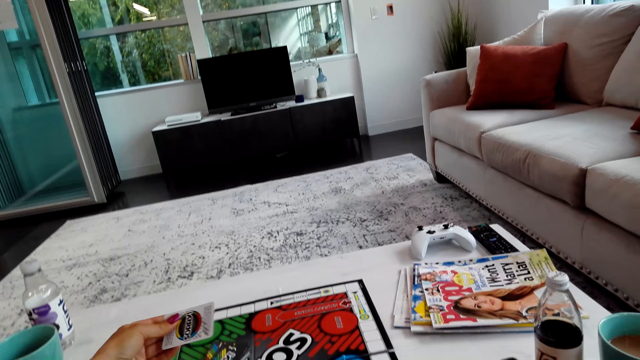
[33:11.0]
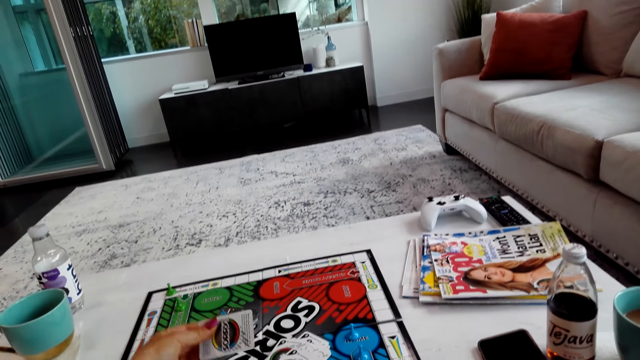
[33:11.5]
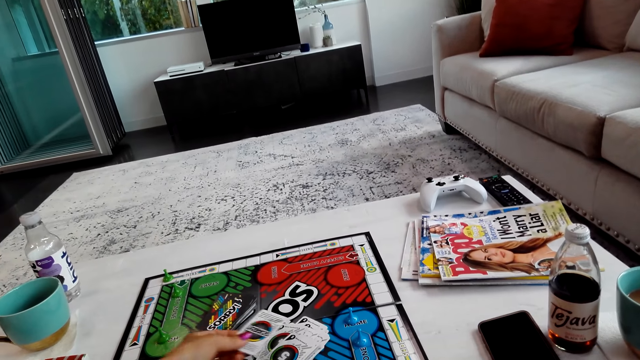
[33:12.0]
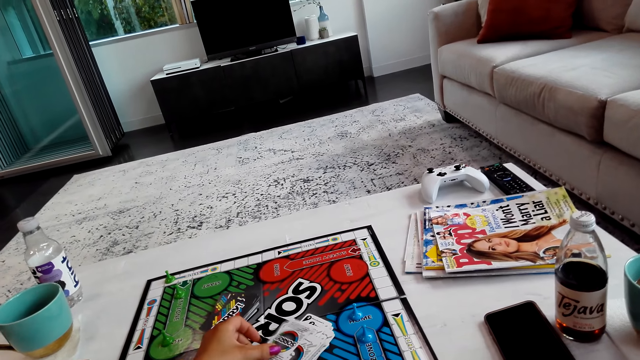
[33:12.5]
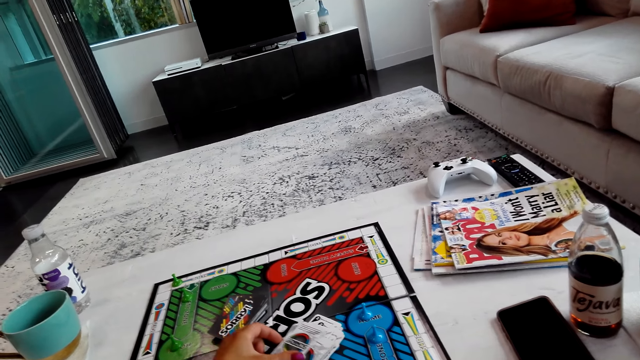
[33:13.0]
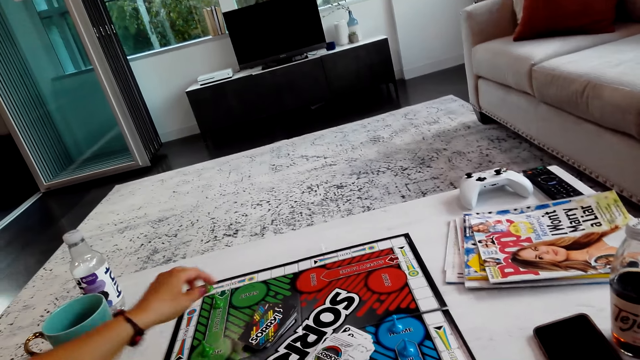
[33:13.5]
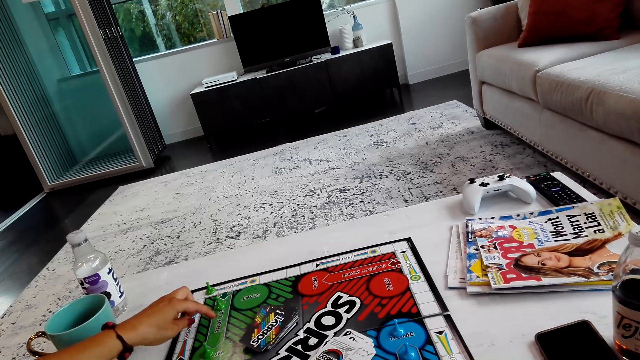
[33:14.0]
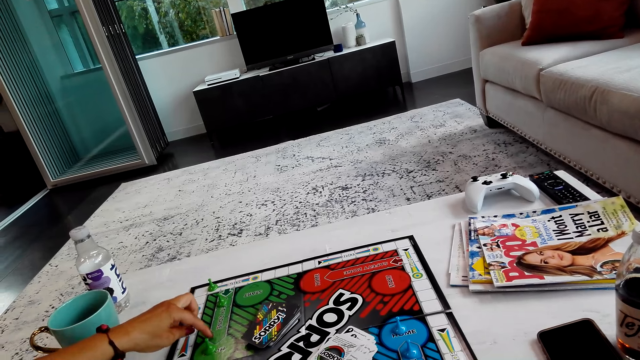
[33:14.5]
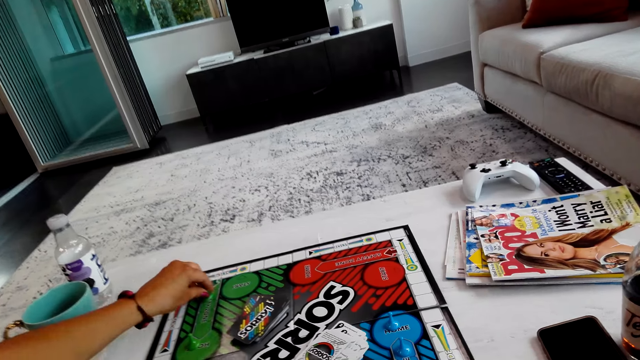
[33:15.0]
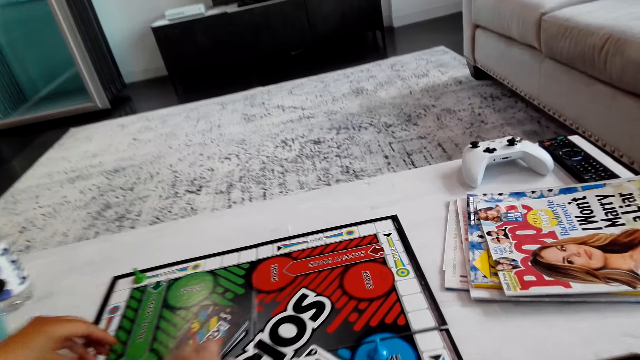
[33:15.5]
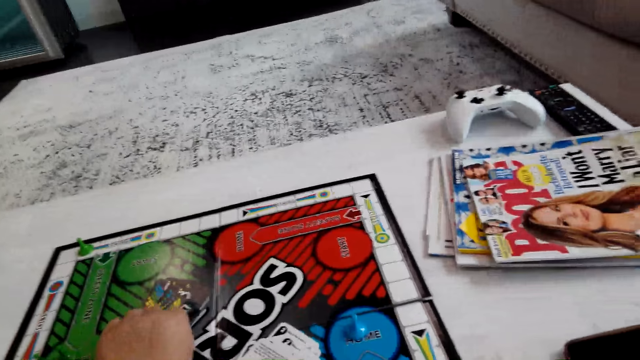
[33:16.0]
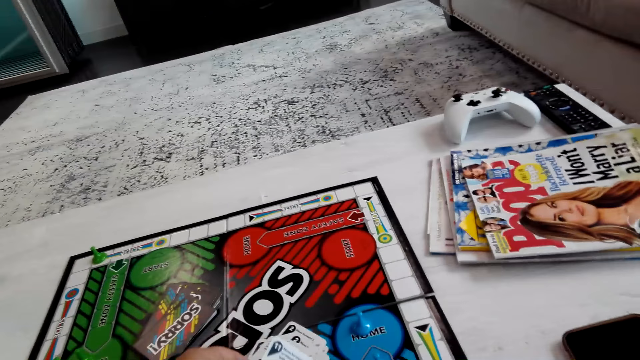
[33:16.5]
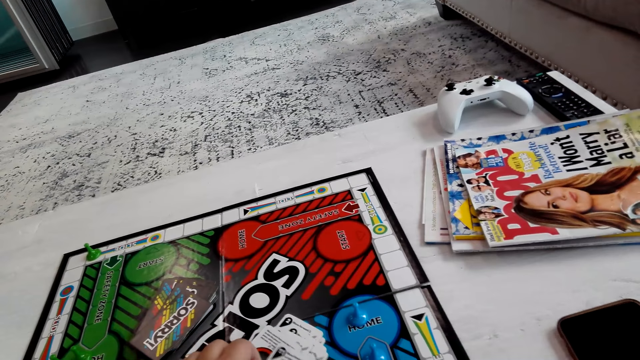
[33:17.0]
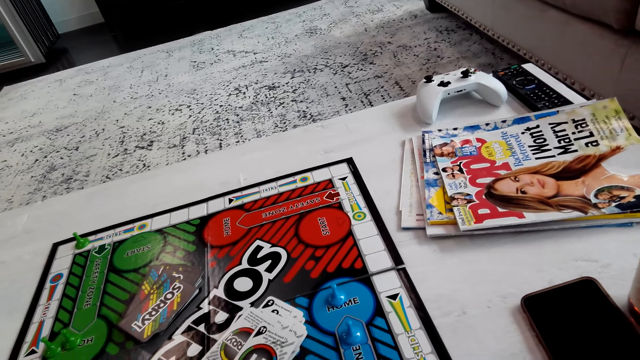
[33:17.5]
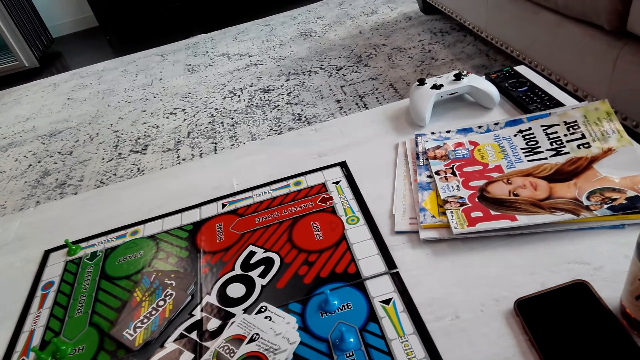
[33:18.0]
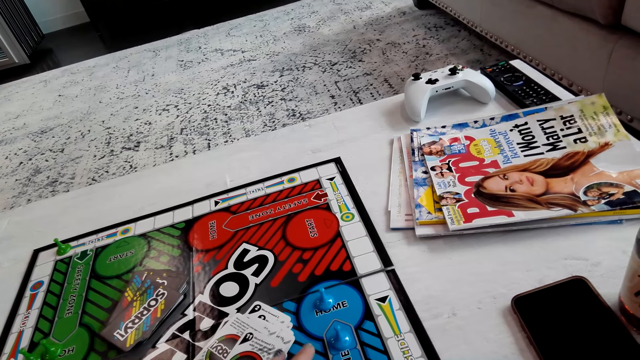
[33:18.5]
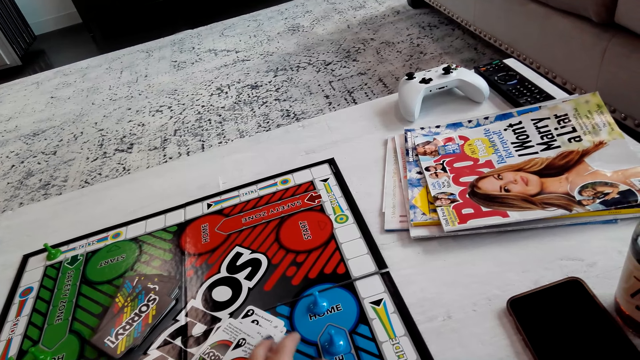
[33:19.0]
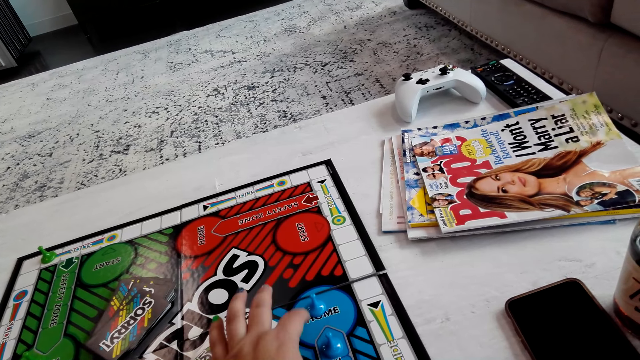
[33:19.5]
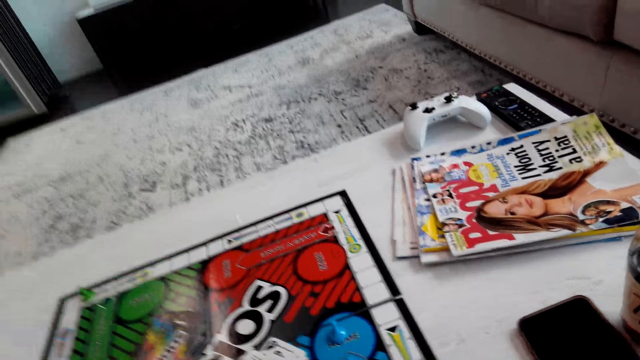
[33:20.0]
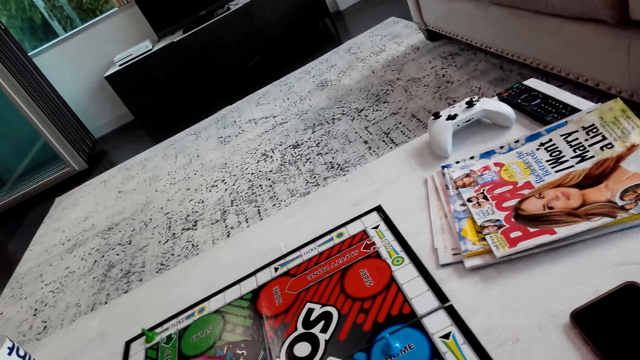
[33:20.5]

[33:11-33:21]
A lady picks a card on the board, turns the card and puts the card on the board. The lady counts the spaces on the board, moves a pawn on the board and plays the board game. The camera wearer picks the card on the board, turns the card and puts the card on the board. They count the spaces on the board.

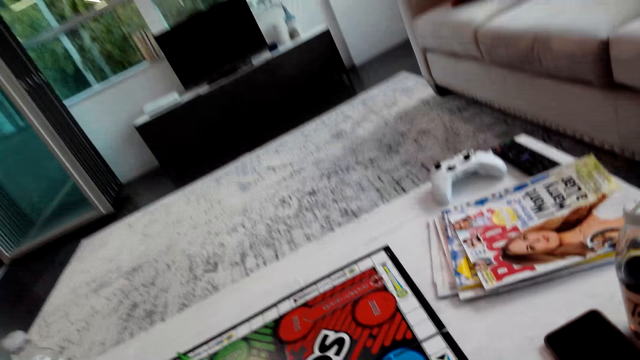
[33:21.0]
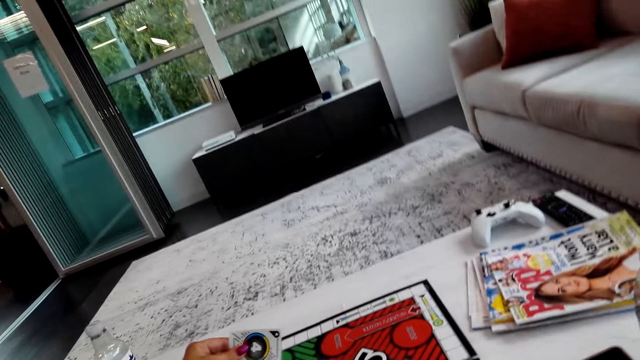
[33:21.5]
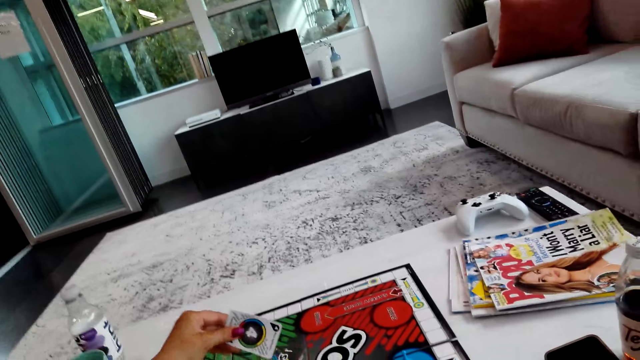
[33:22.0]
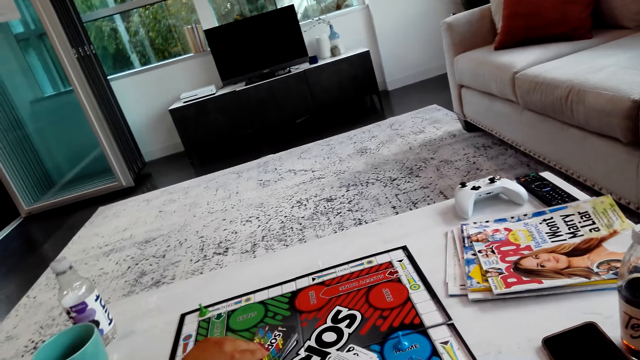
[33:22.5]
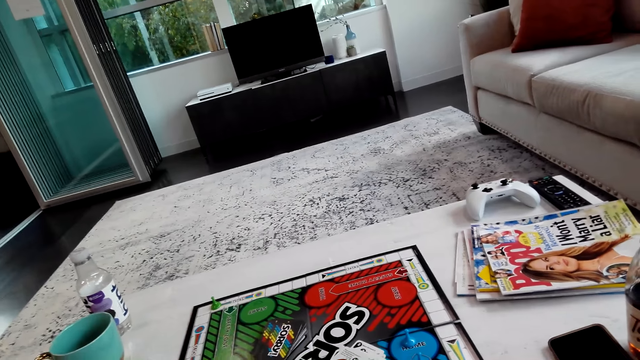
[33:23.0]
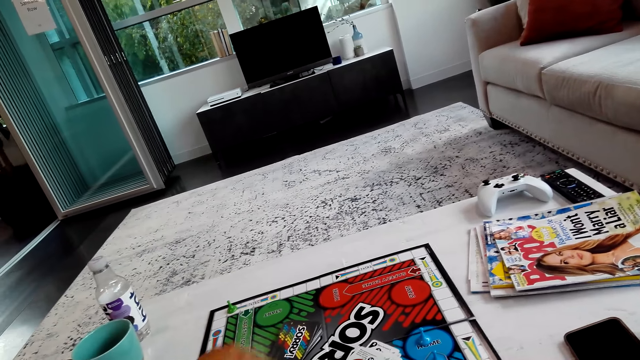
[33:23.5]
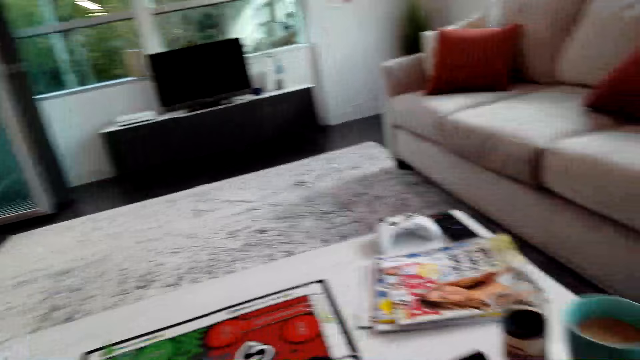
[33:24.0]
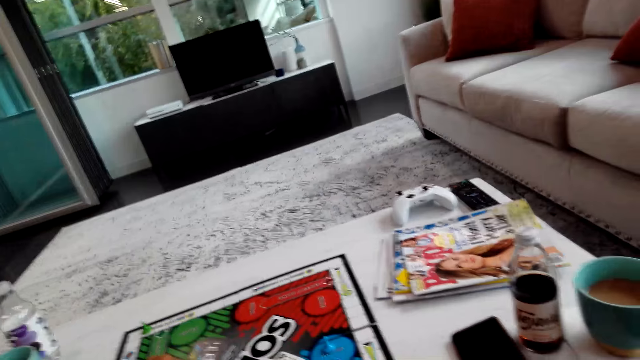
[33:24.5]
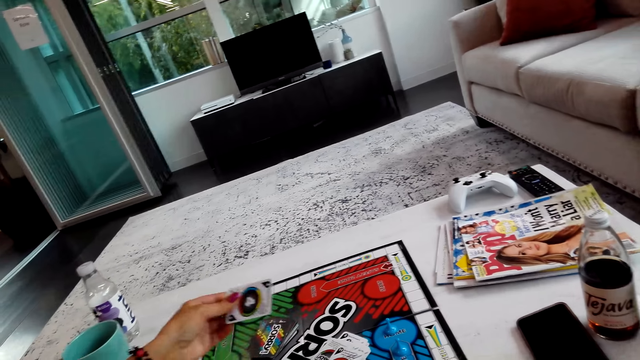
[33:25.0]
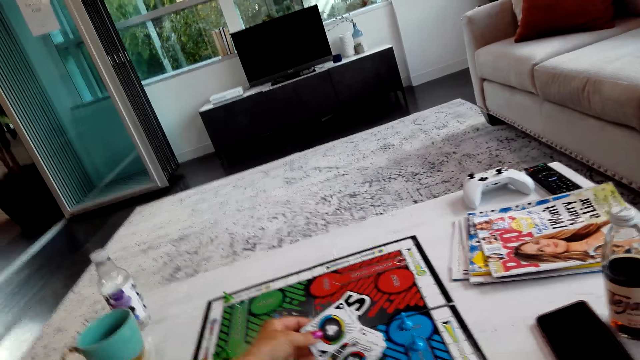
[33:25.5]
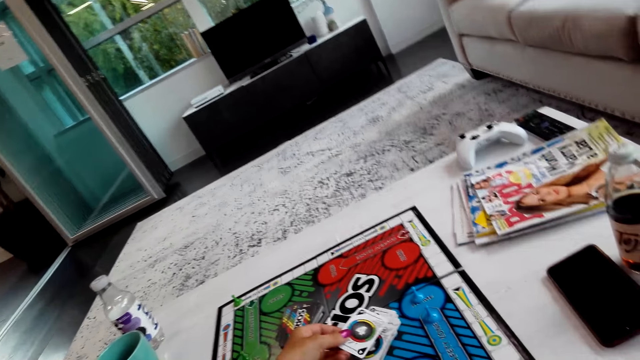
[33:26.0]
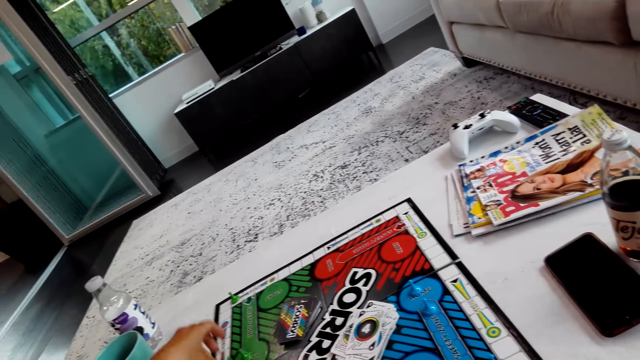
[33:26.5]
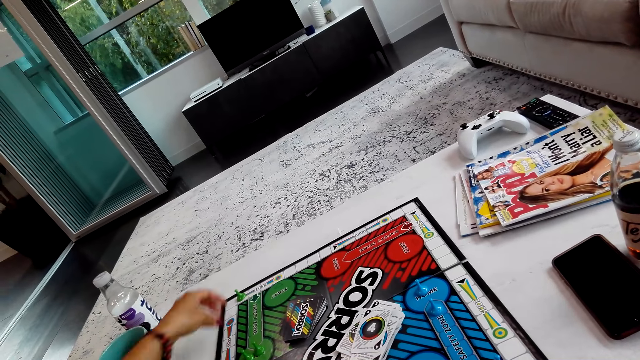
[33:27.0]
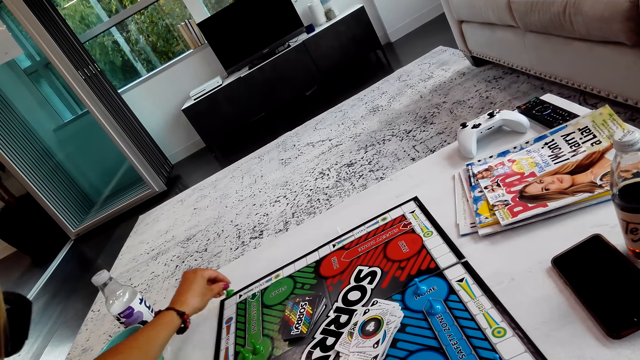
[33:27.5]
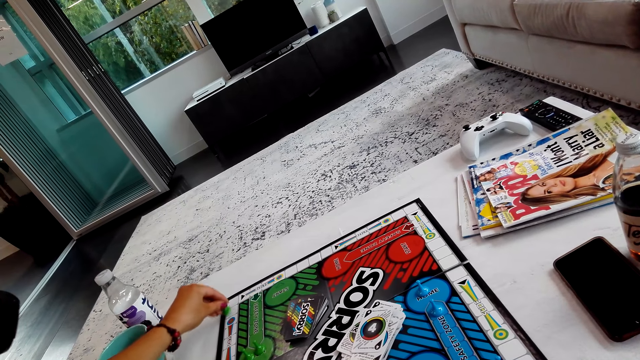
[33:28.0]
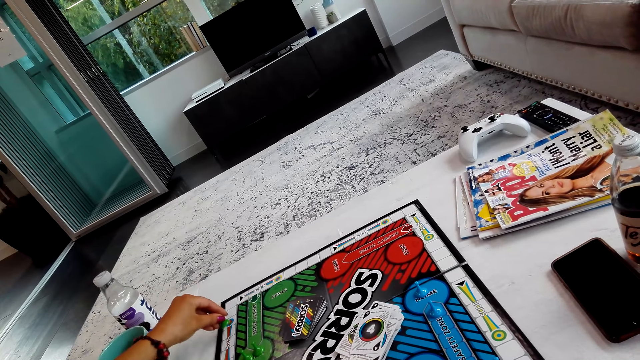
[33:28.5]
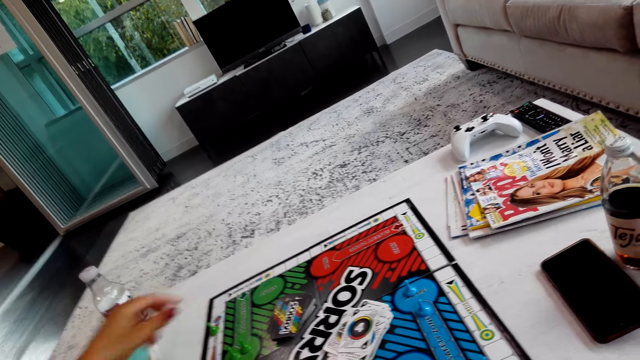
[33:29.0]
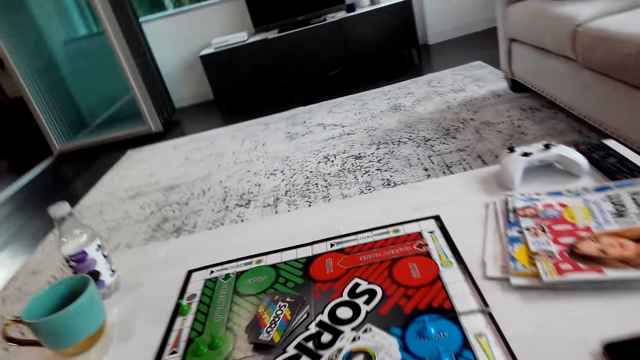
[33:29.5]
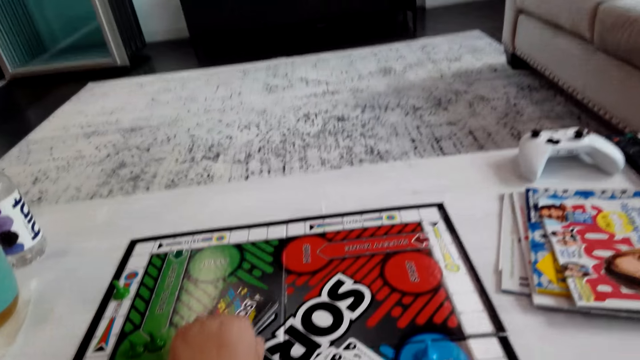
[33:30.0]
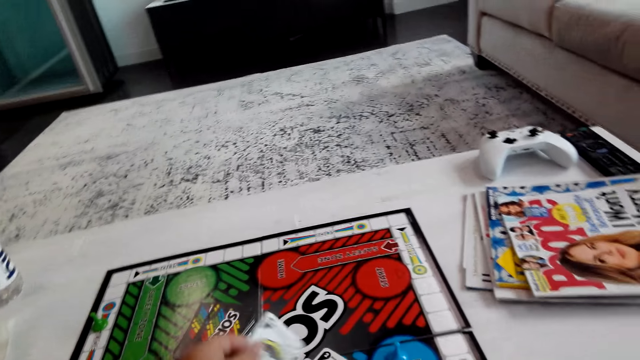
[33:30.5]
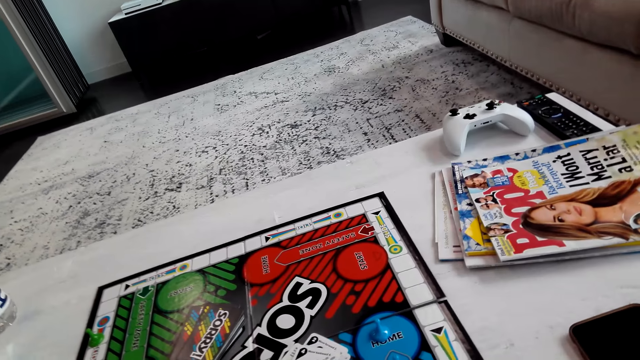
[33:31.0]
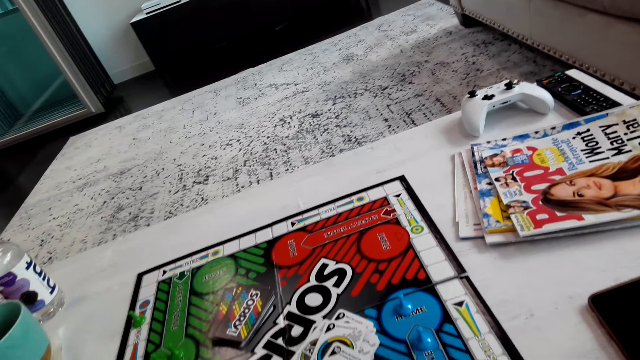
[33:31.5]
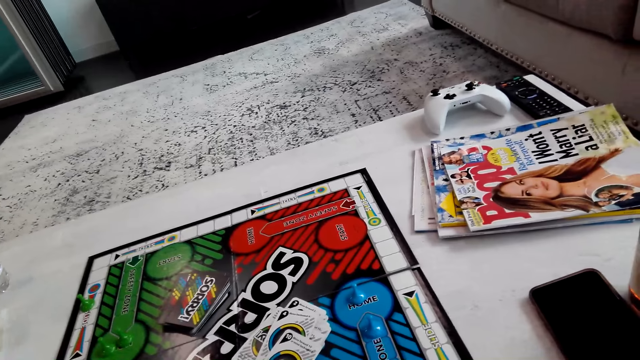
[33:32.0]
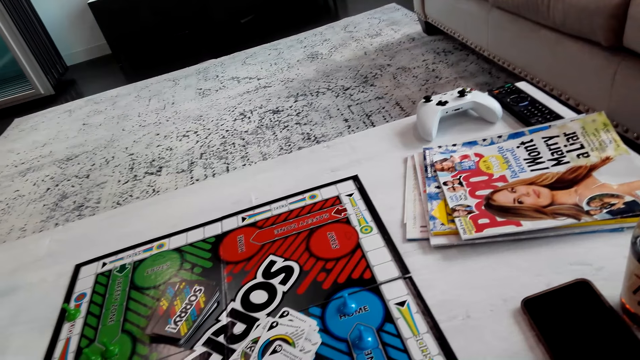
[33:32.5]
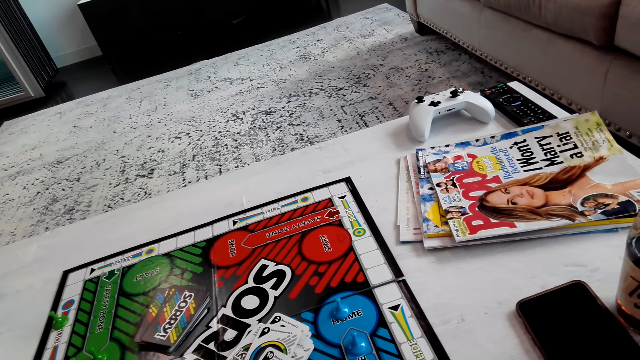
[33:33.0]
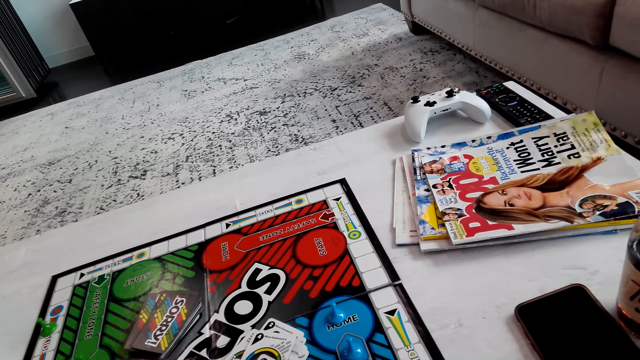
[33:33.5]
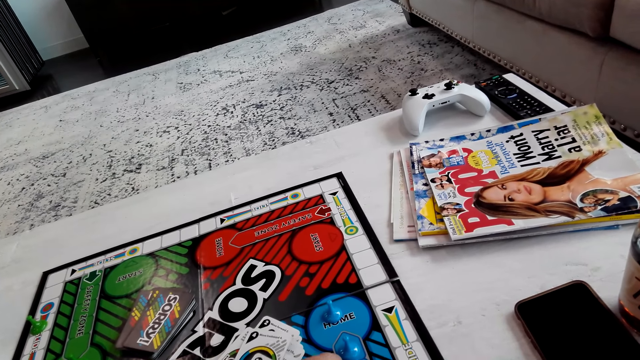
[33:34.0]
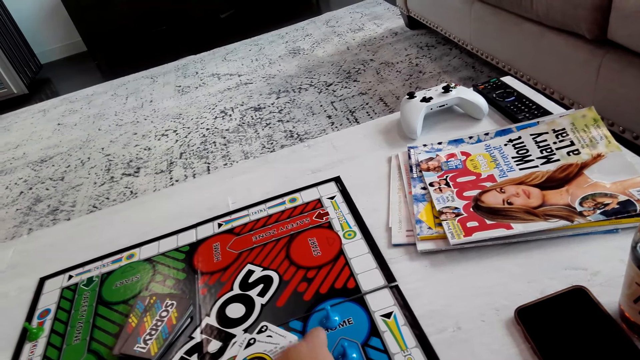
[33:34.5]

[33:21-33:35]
A lady picks a card on the board. The camera wearer interacts with the lady. The lady turns the card and puts the card on the board. The lady picks the card on the board, puts the card on the board, moves a pawn on the board and plays the board game. The camera wearer picks the card on the board, turns the card and puts the card on the board. They count the spaces on the board.
